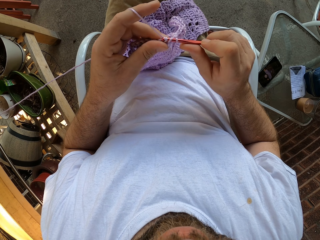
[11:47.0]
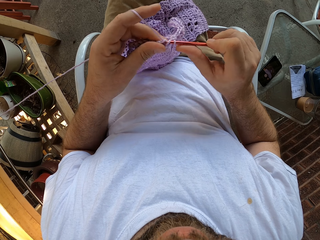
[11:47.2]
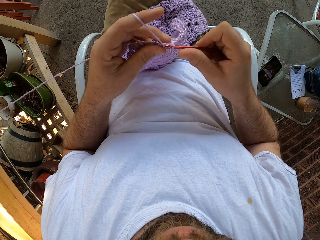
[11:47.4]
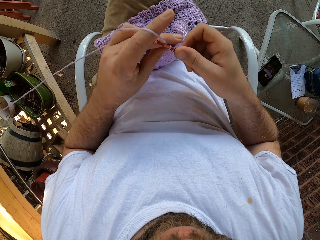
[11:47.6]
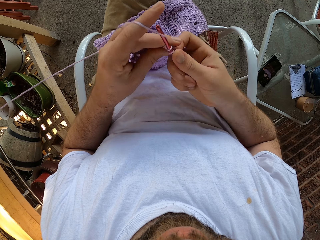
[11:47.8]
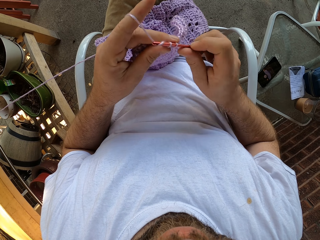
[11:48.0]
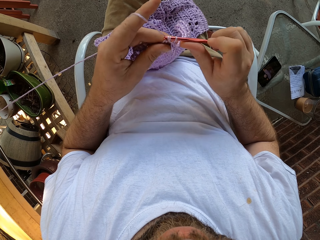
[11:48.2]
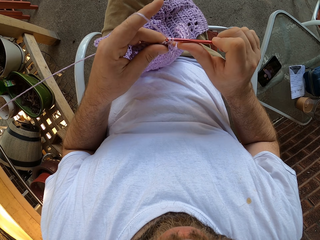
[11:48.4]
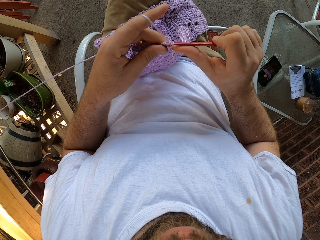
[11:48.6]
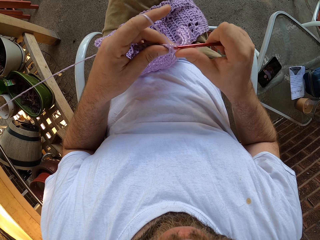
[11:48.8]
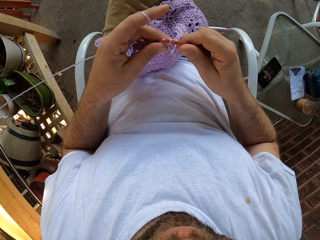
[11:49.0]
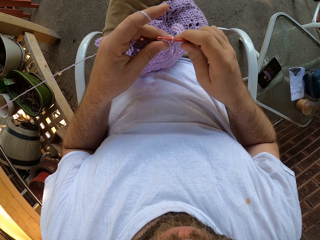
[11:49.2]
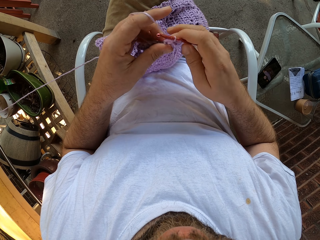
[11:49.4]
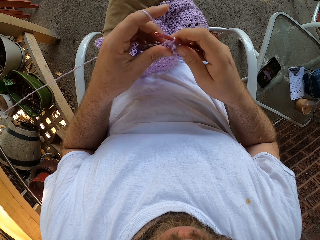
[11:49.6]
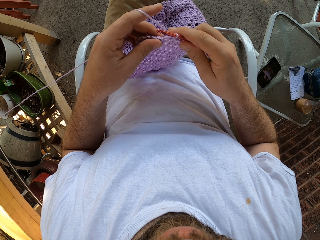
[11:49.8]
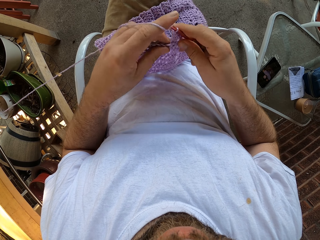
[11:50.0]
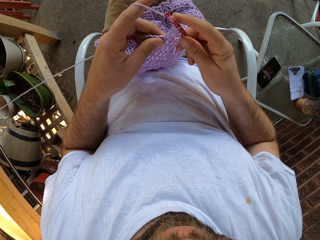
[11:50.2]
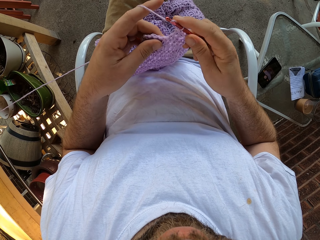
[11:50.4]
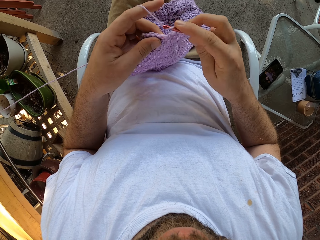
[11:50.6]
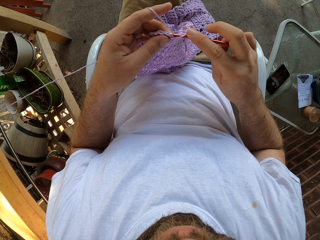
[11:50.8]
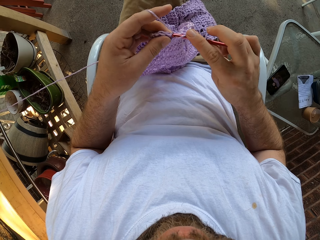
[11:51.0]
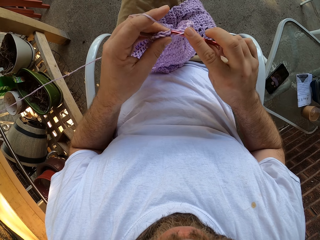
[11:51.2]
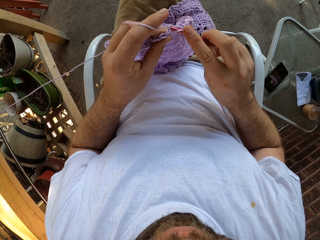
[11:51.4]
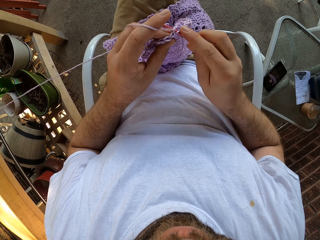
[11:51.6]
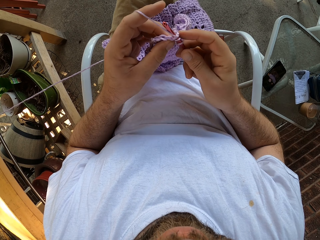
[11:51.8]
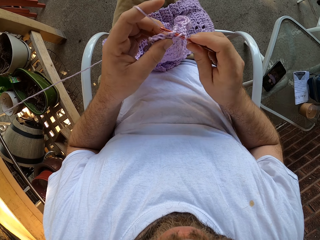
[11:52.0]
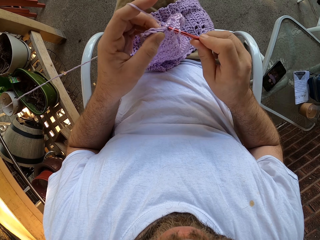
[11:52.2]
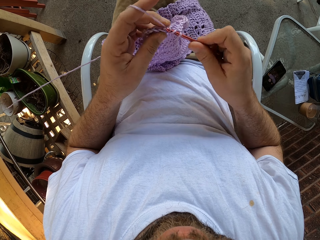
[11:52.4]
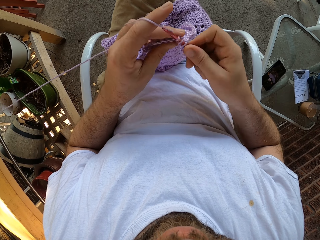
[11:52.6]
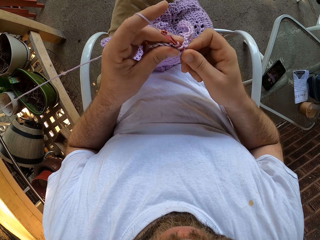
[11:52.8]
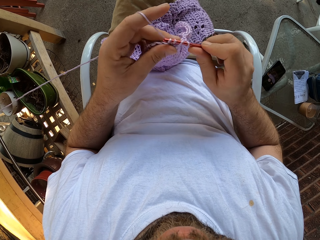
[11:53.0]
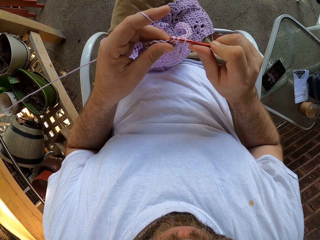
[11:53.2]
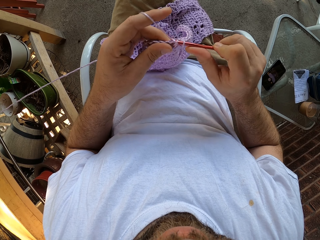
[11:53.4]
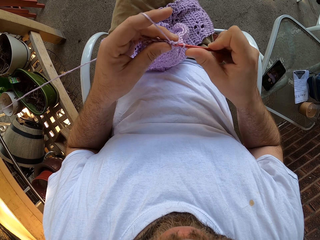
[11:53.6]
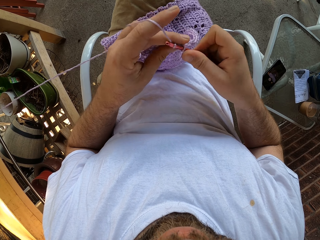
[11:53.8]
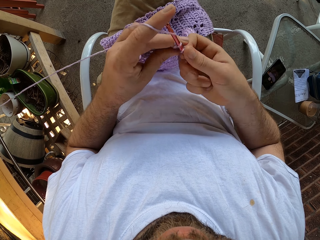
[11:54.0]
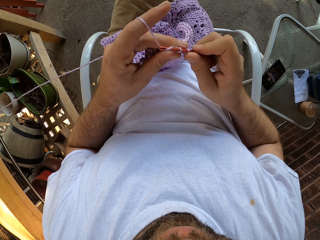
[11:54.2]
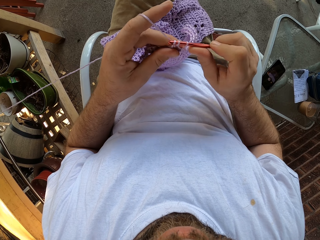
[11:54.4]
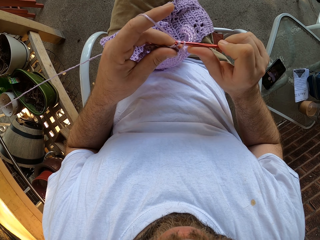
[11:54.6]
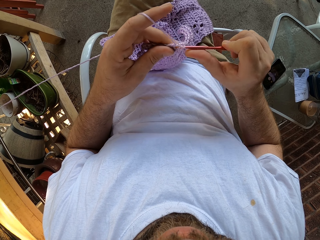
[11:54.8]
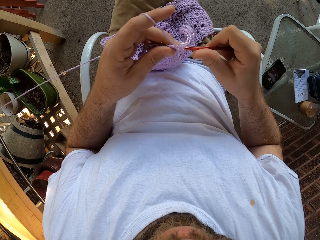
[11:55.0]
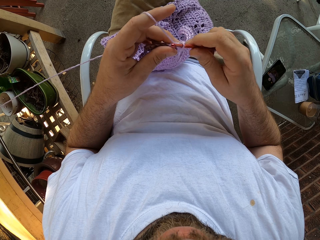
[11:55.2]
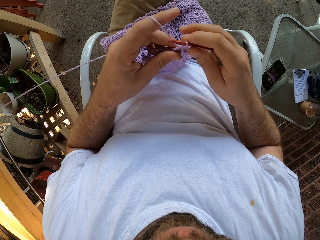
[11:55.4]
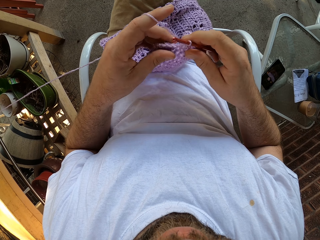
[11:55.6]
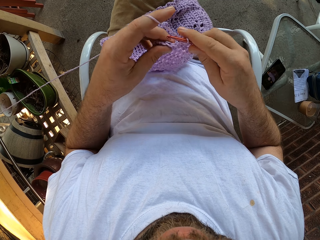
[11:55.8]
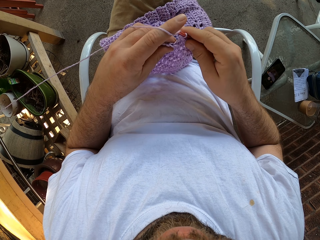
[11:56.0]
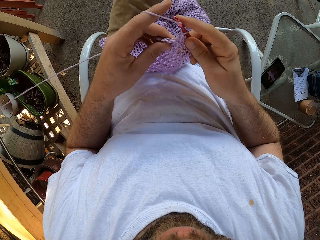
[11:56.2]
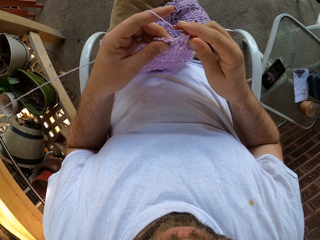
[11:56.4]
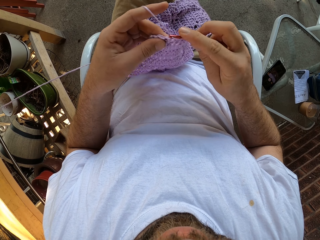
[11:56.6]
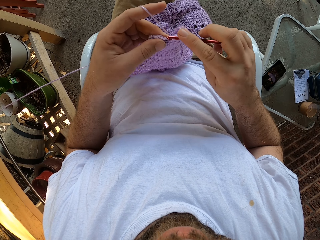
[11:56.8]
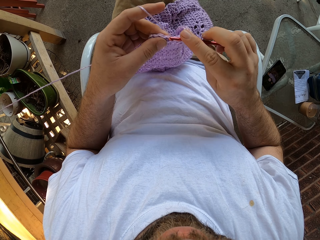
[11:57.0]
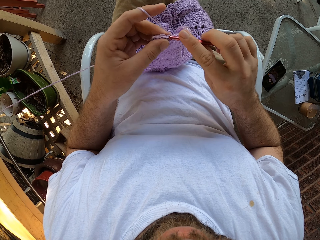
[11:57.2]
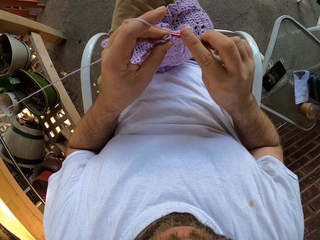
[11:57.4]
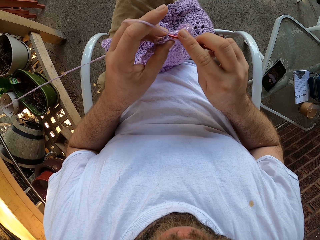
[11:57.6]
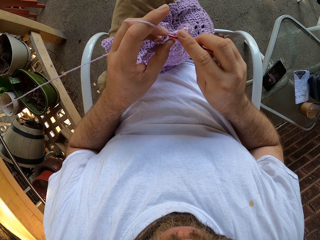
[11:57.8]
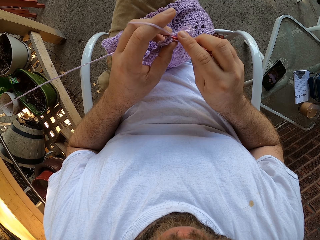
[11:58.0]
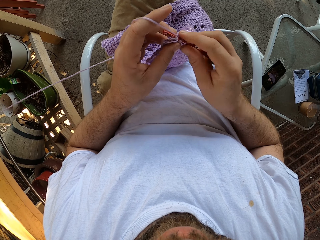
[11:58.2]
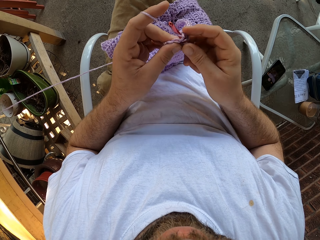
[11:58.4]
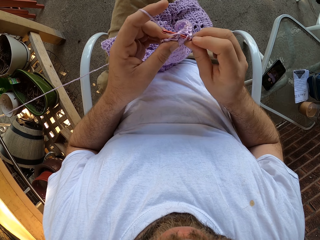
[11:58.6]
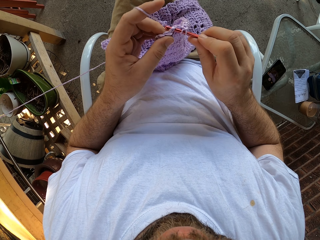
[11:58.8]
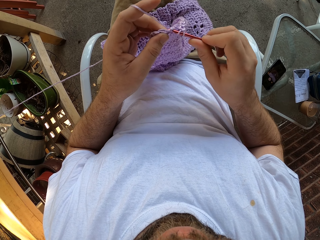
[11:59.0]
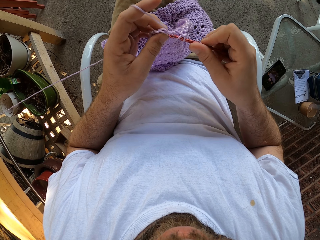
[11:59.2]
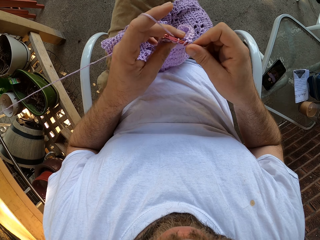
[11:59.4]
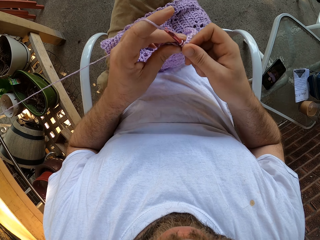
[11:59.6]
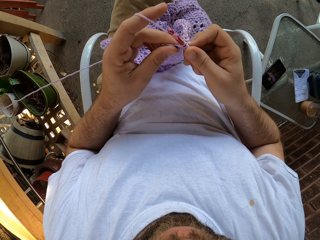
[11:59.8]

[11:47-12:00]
The camera wearer pulls the crochet. They weave the fabric. They pull the crochet. They move the fabric. They pull the crochet. They move the fabric. They weave the fabric.

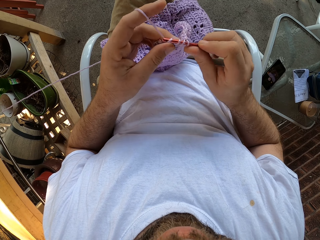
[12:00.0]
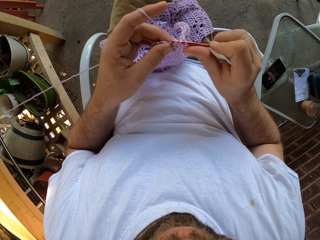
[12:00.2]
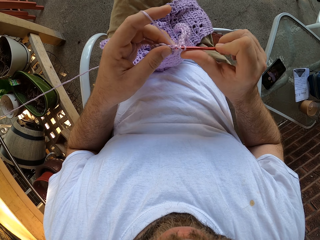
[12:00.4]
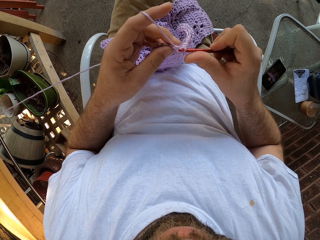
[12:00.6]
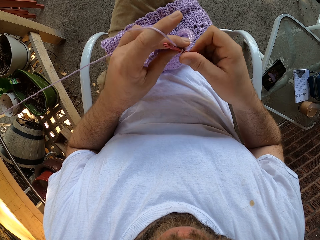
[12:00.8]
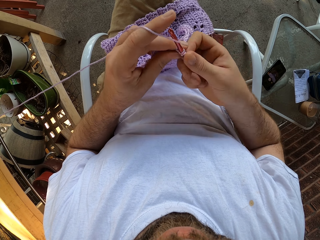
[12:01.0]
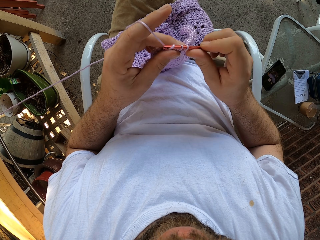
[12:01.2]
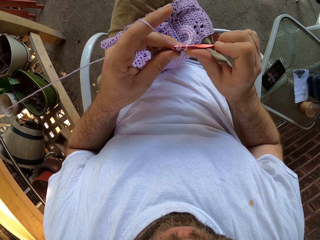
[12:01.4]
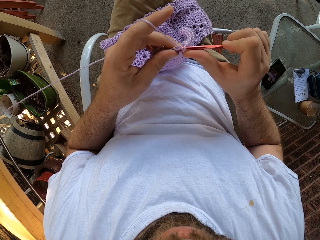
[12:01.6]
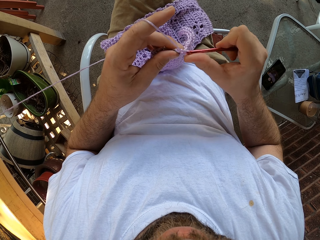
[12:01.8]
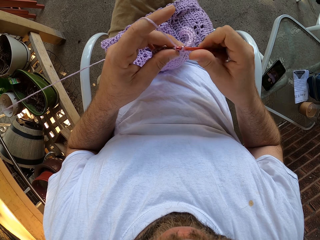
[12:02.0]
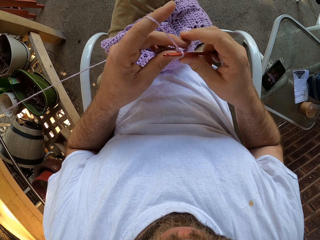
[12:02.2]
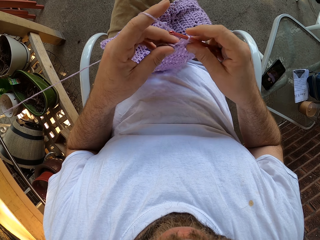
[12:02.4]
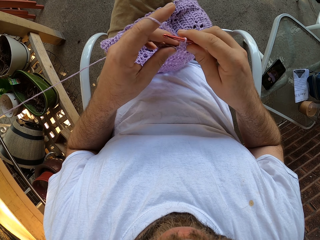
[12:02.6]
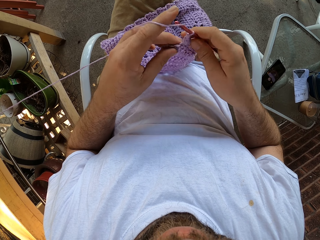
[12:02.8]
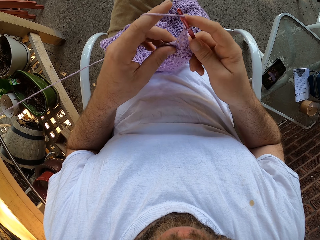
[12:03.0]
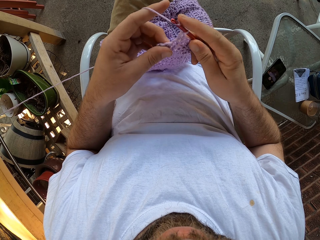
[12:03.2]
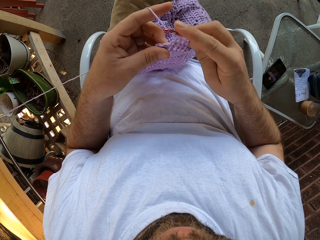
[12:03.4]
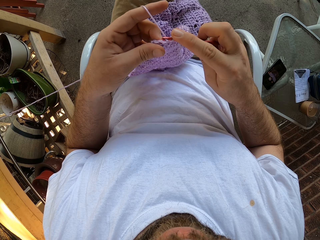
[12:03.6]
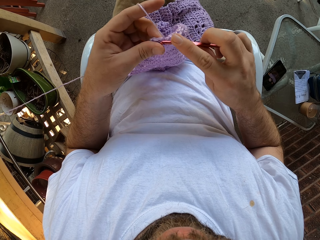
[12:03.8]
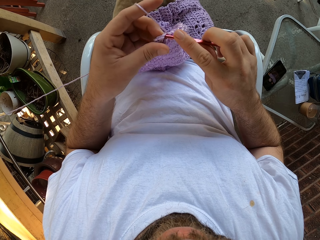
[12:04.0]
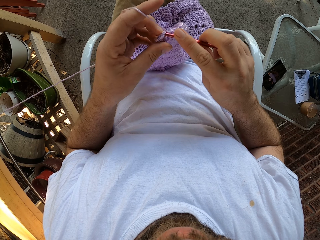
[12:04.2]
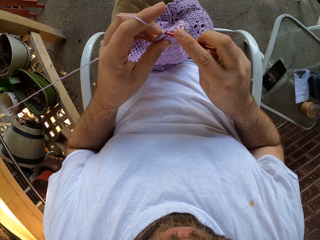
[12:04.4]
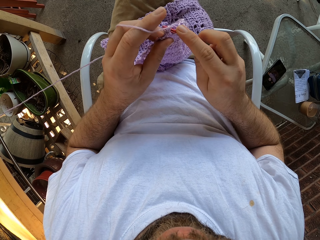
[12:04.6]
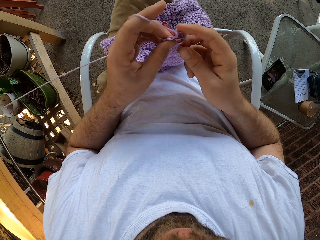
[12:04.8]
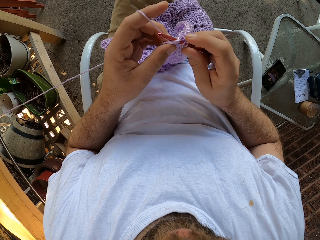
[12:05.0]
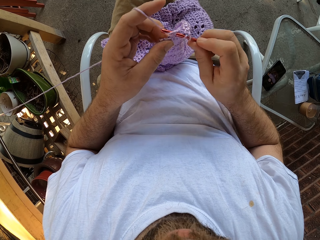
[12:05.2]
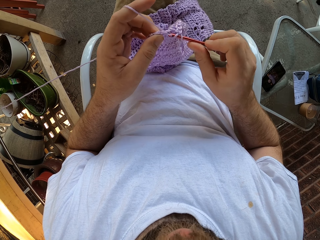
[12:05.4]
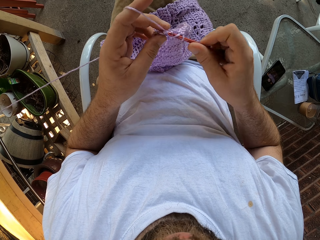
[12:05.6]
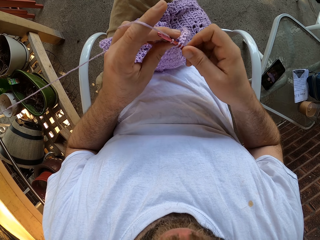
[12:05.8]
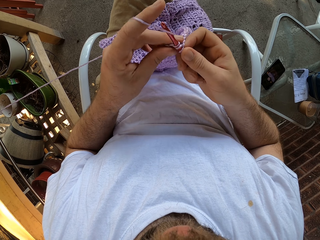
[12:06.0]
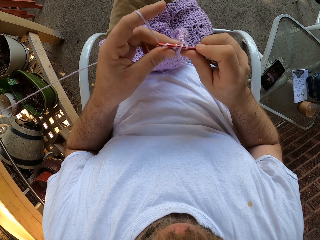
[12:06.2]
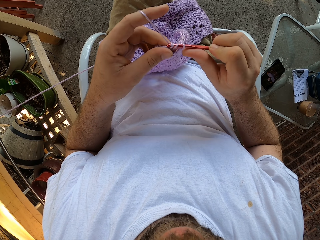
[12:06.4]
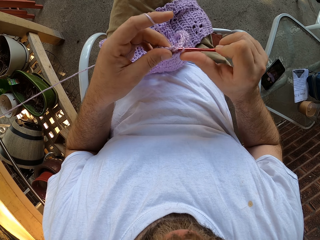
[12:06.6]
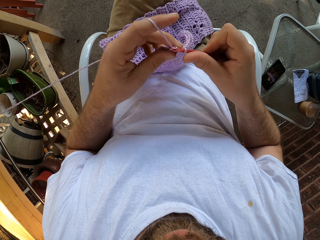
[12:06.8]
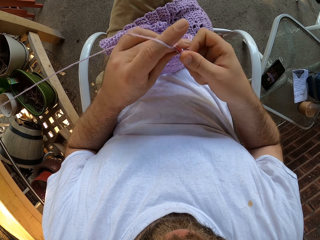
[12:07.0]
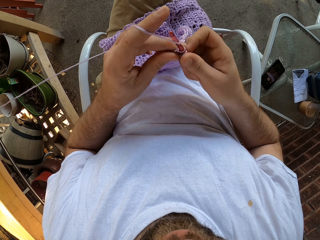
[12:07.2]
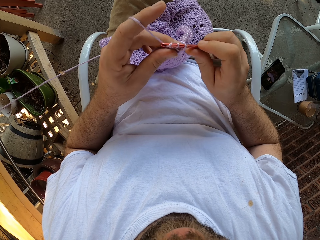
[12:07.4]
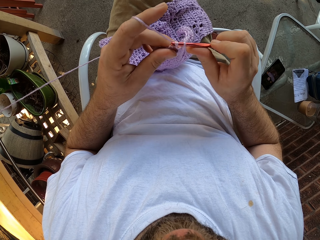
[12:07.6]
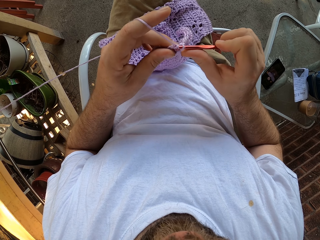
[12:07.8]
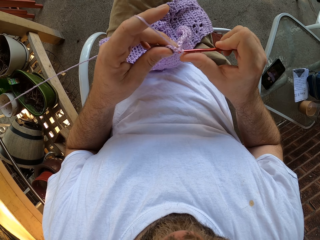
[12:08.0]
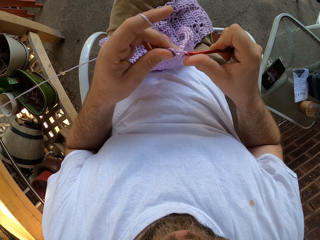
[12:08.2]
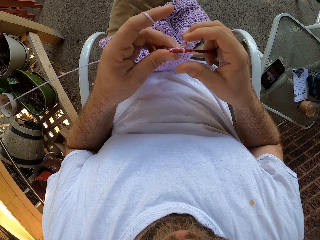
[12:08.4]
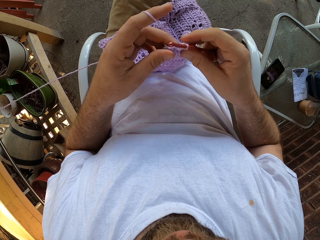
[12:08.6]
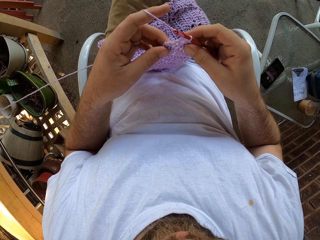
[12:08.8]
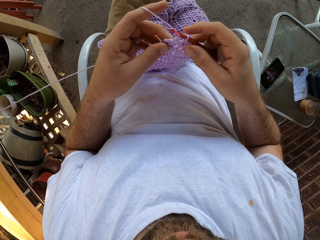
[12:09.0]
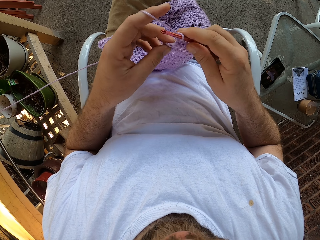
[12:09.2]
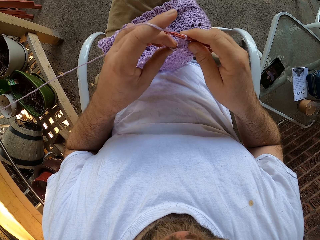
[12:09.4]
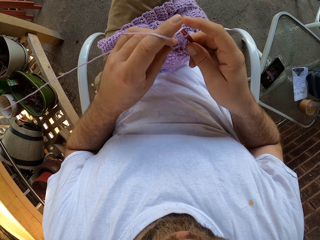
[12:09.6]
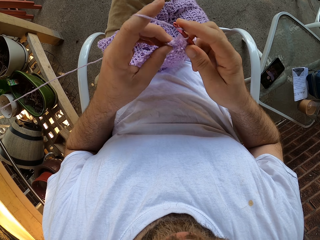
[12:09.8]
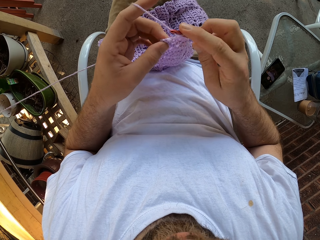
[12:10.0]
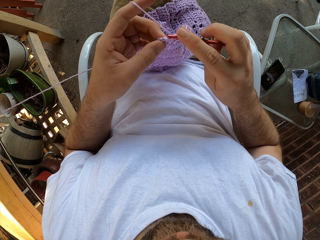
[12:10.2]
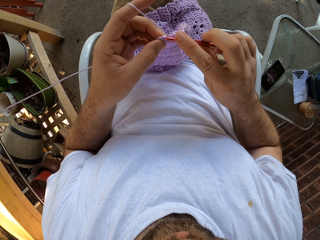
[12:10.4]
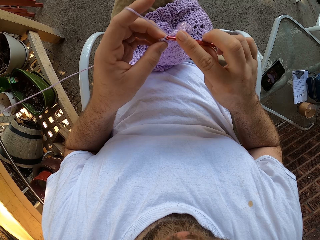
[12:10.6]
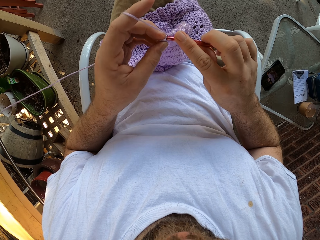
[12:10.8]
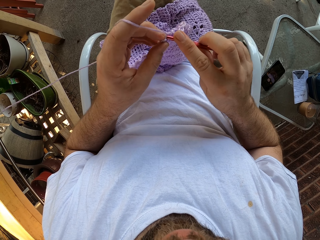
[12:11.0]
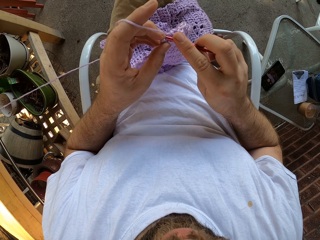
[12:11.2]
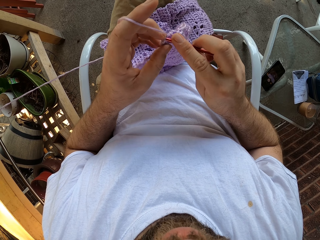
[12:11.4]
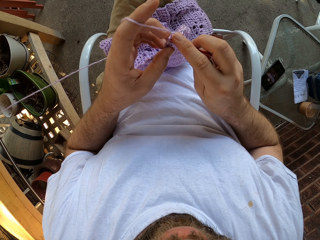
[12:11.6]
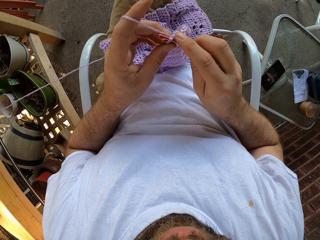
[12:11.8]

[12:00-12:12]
The camera wearer pulls the crochet. They hold the fabric. They weave the fabric. They pull the crochet. They hold the fabric.
